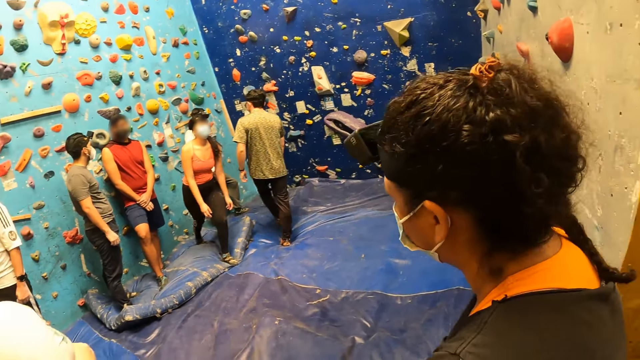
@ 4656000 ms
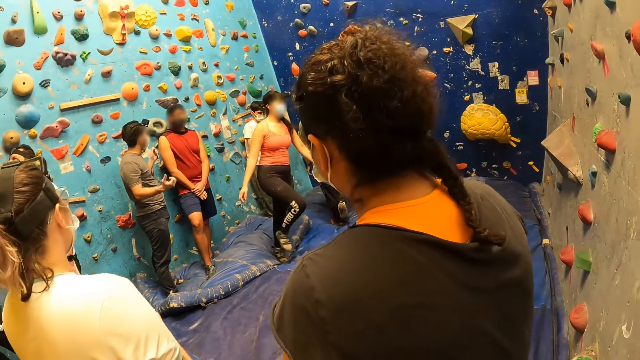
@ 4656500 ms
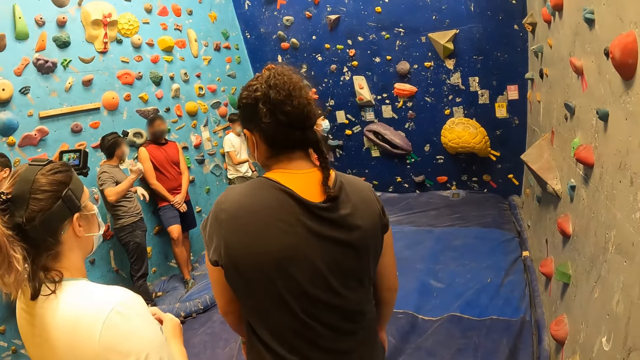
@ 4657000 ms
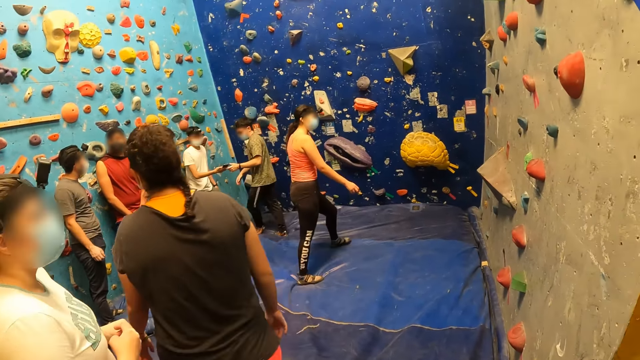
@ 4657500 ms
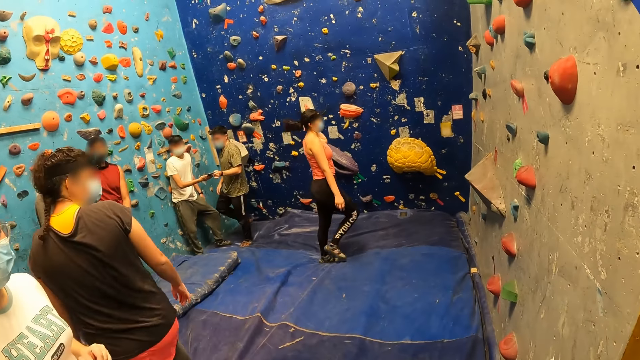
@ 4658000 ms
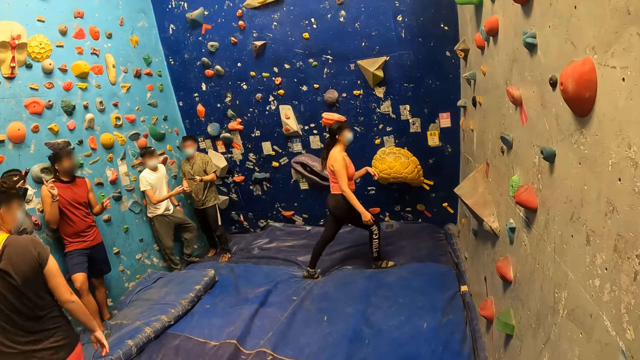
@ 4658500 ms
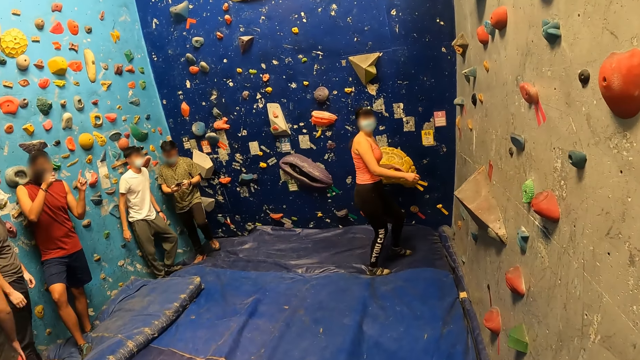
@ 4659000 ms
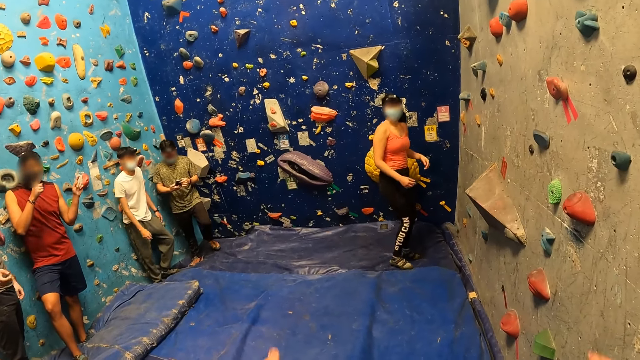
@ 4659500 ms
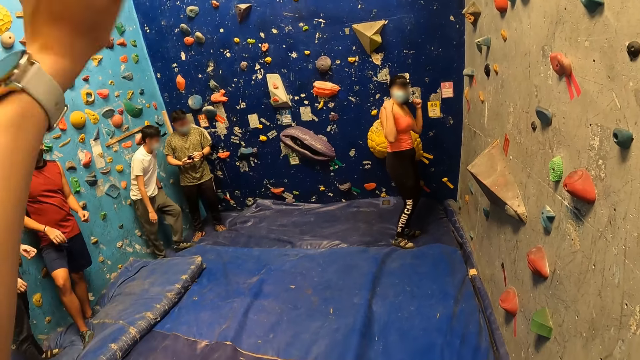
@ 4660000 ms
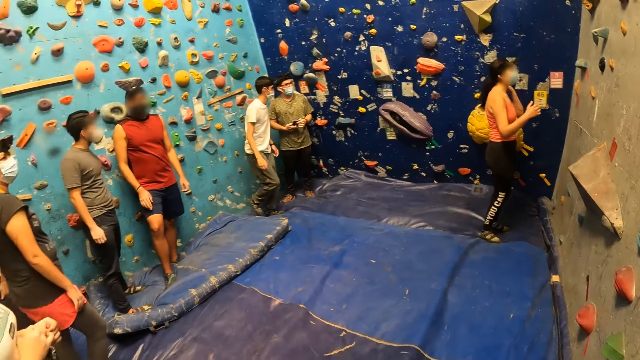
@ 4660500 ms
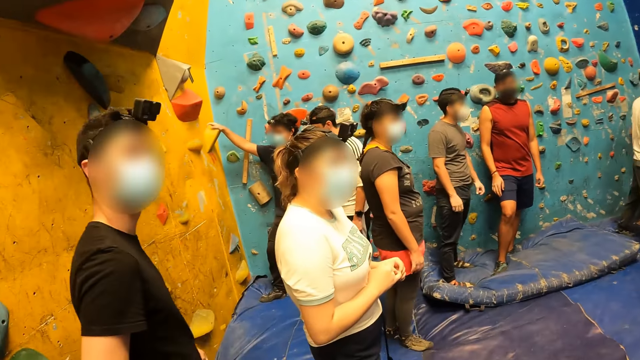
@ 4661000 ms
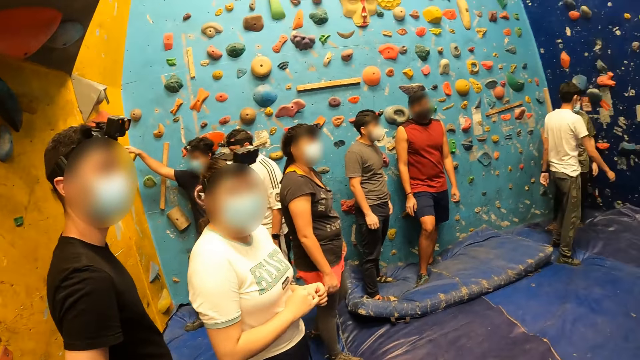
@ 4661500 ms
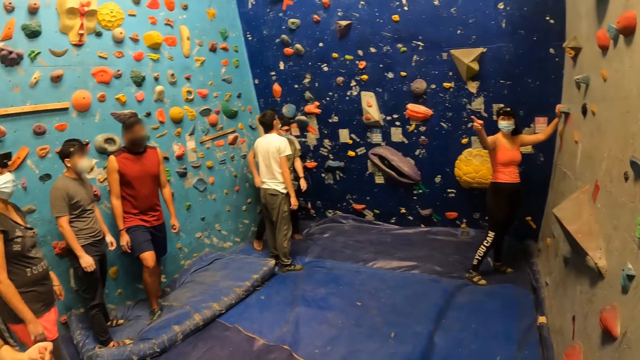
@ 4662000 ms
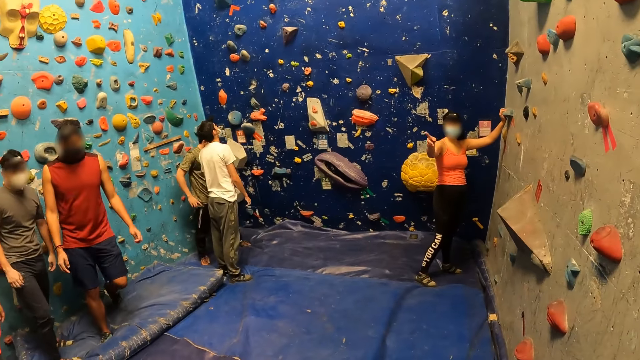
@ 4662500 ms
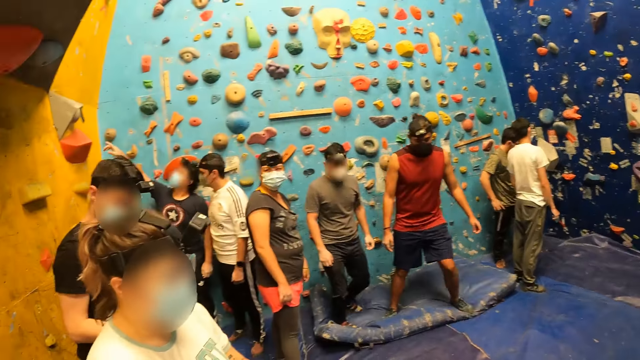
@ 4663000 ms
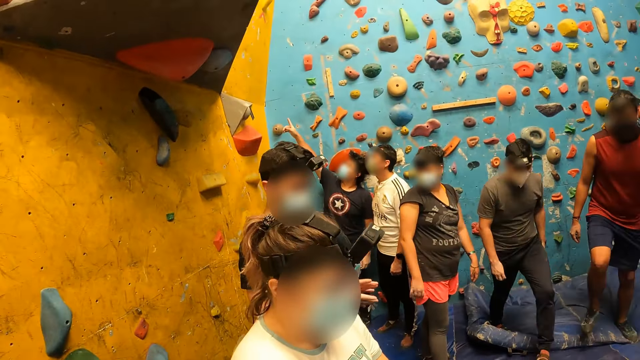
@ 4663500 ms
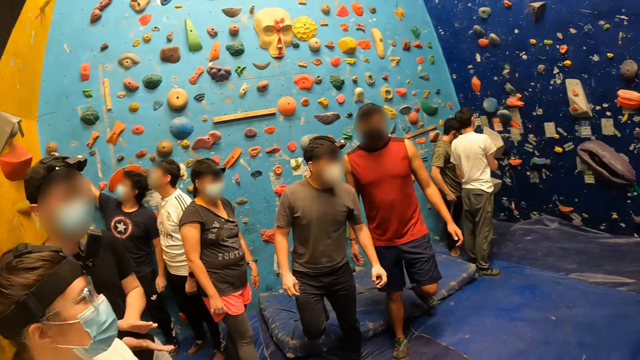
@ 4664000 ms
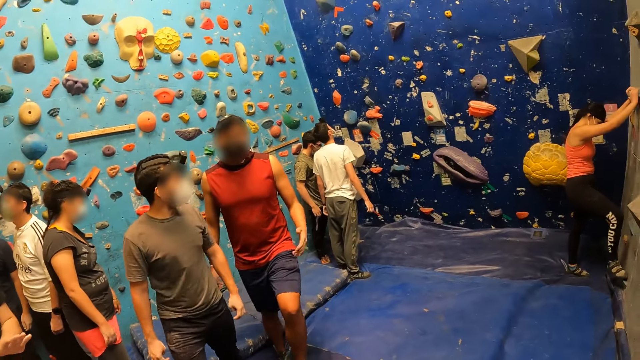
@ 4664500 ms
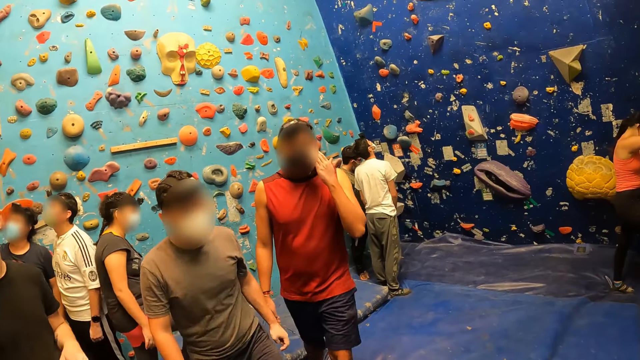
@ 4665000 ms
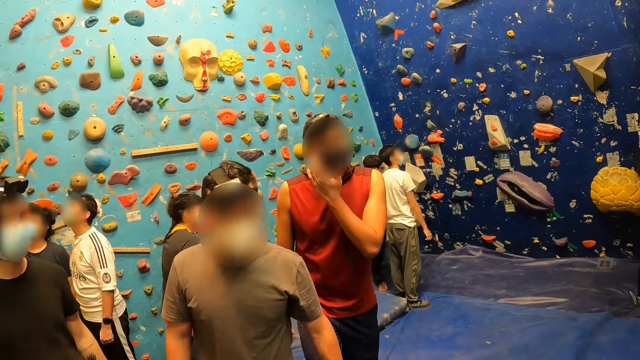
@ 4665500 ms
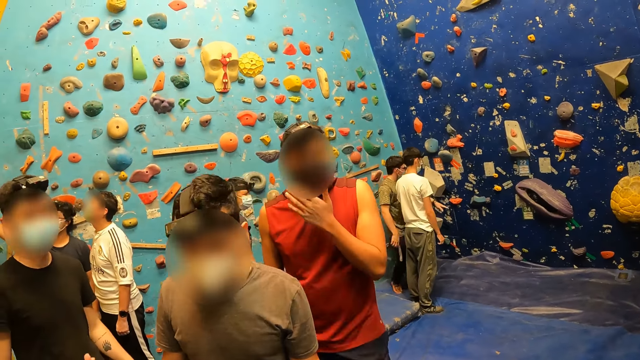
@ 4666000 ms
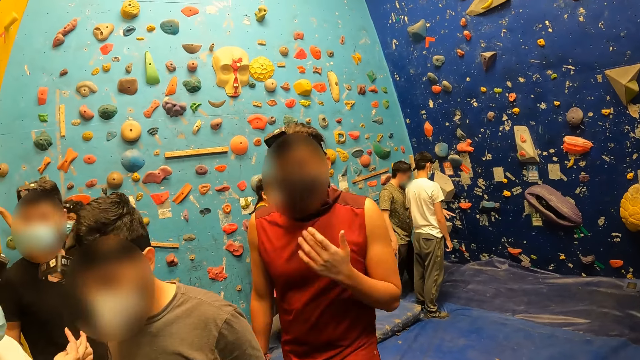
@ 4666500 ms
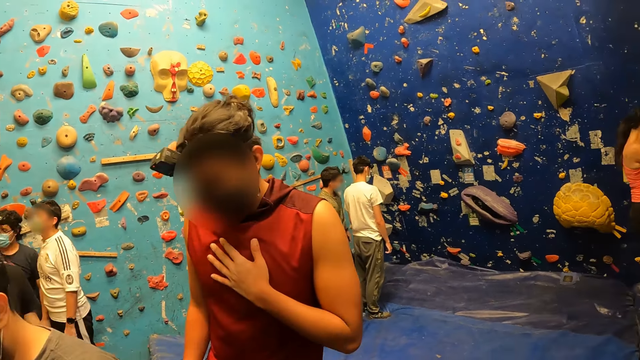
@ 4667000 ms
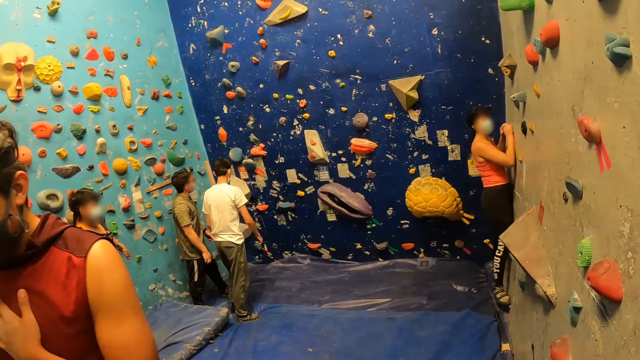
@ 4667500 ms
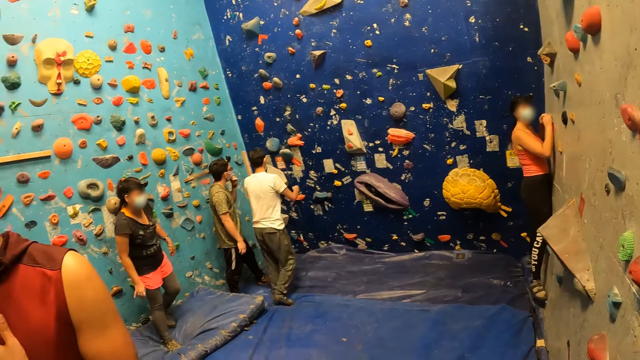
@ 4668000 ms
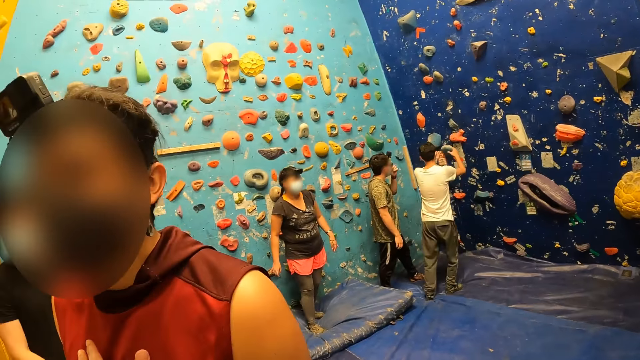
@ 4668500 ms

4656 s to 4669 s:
A lady moves towards the climbing wall. The camera wearer cheers the lady. They look around. The lady climbs the wall.

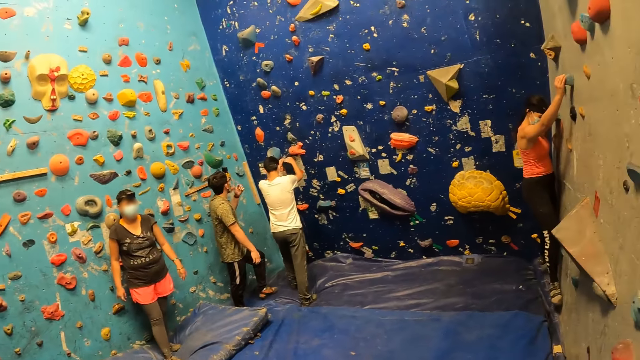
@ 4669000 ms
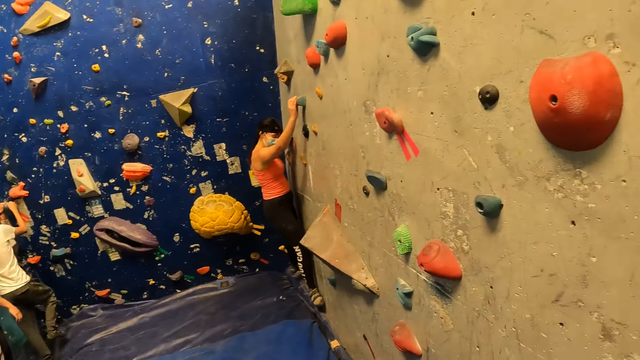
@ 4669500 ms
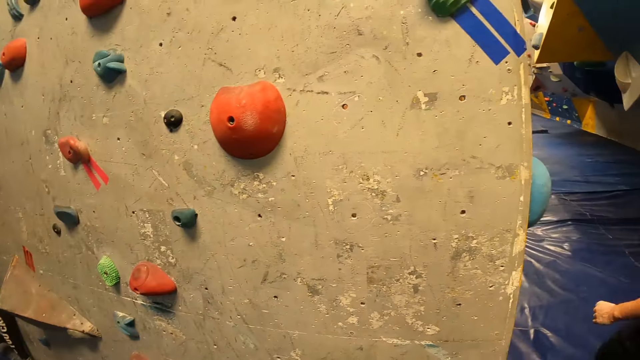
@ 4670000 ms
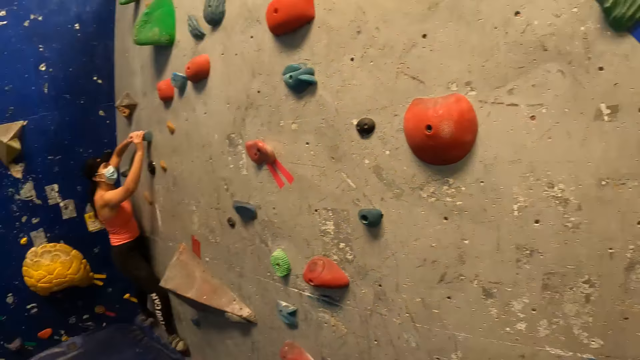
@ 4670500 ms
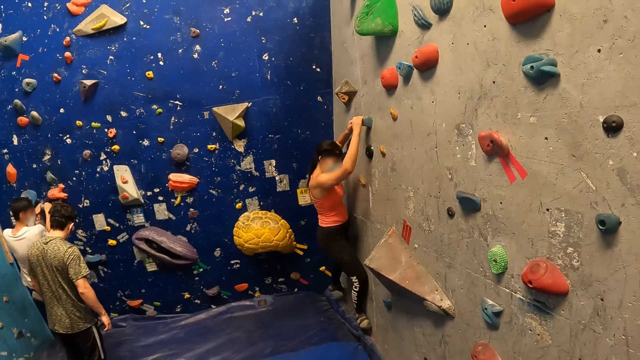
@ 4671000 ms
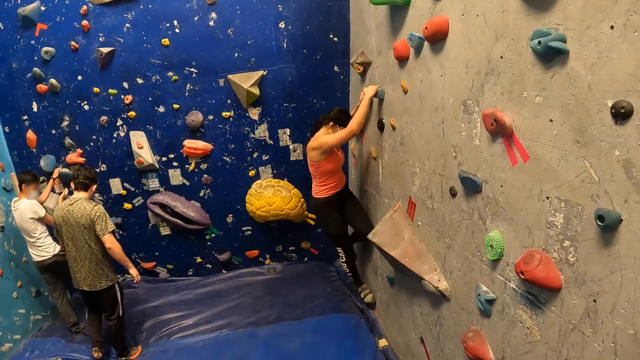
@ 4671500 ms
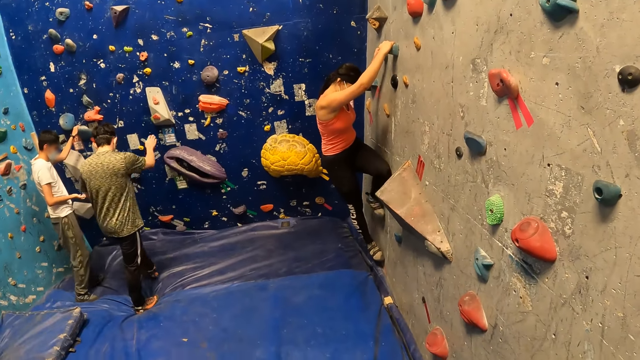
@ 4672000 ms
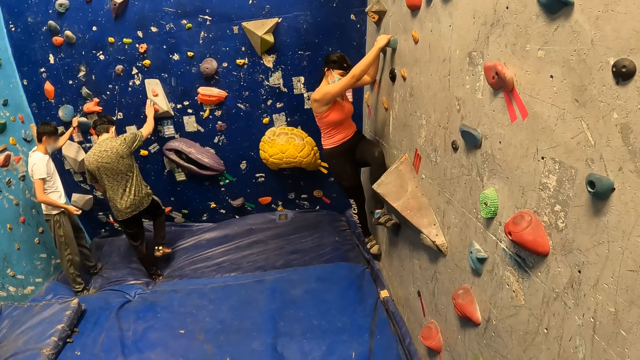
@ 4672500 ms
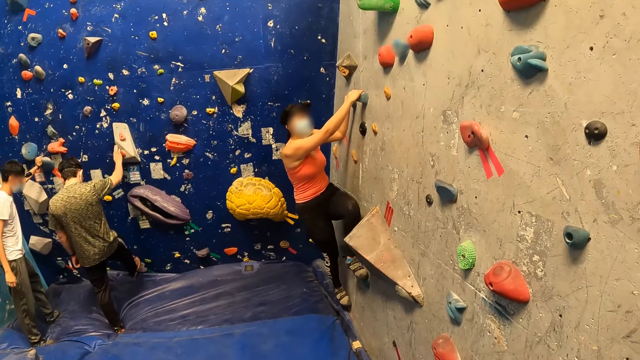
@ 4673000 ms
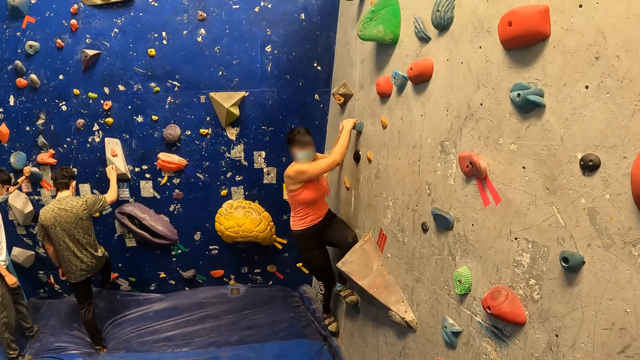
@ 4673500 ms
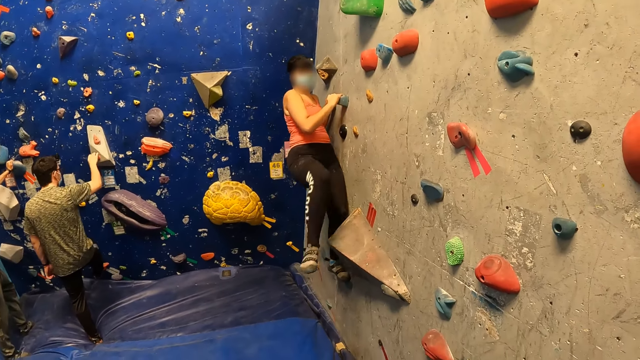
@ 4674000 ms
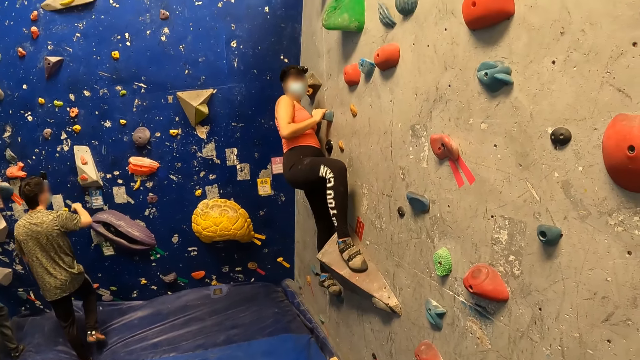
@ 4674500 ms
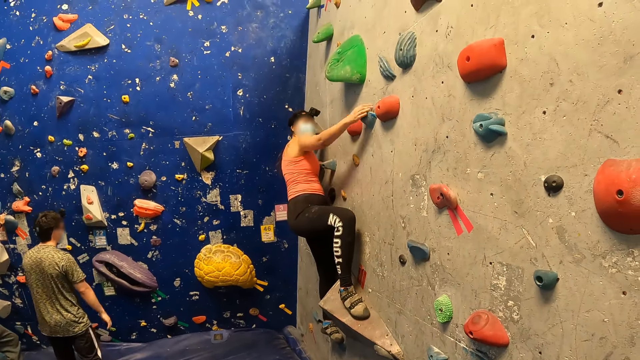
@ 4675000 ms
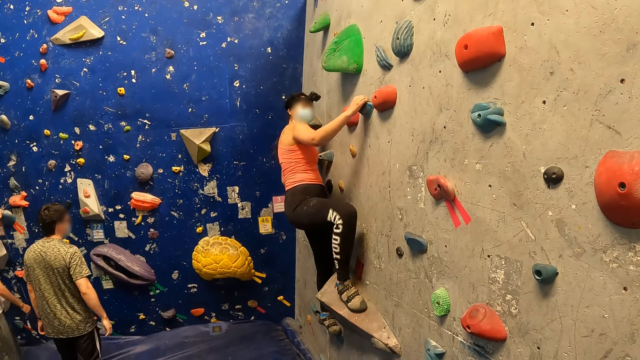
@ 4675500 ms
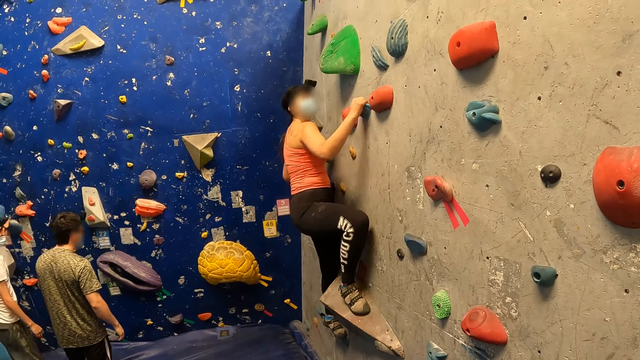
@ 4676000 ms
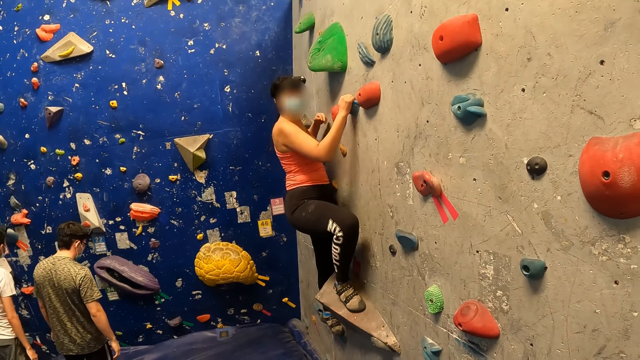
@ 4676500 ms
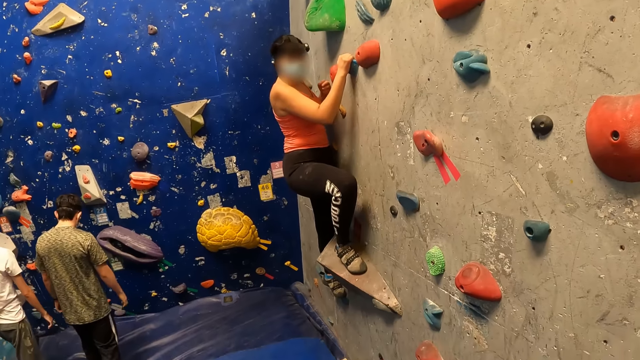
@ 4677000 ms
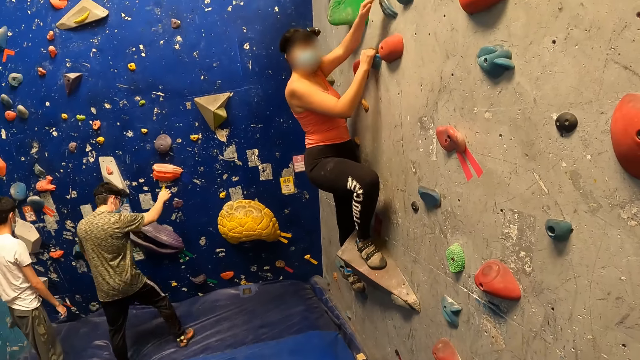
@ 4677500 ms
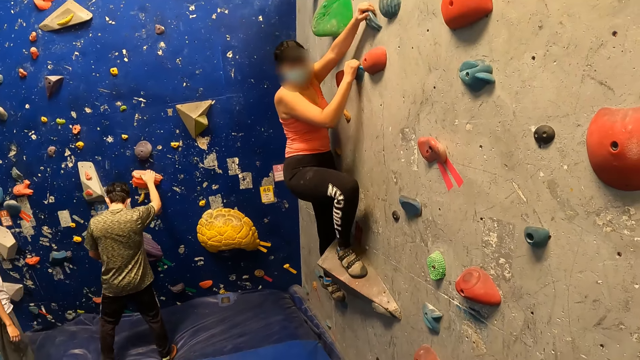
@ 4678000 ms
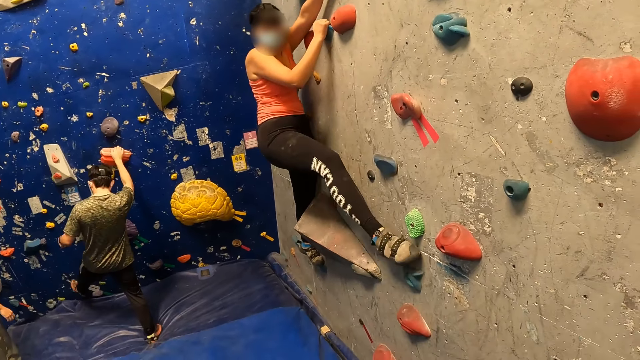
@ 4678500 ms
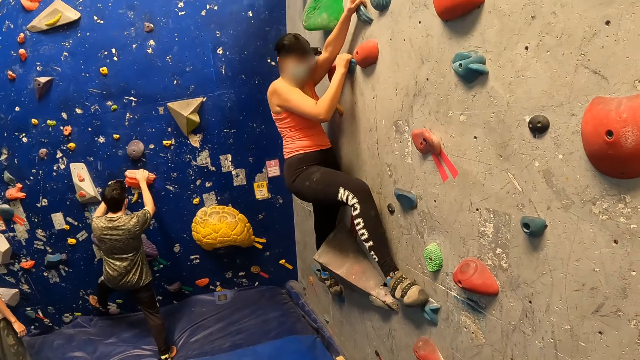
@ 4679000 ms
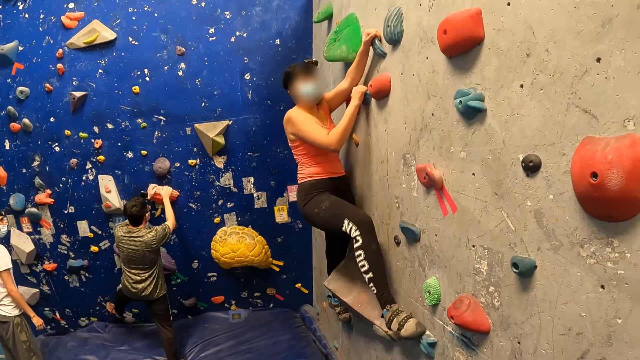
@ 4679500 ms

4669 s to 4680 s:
The camera wearer looks at a lady as she climbs a wall.
